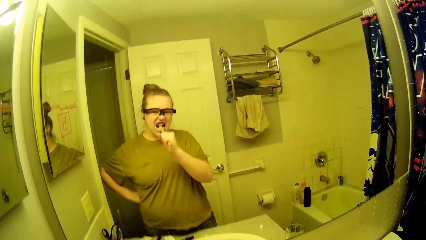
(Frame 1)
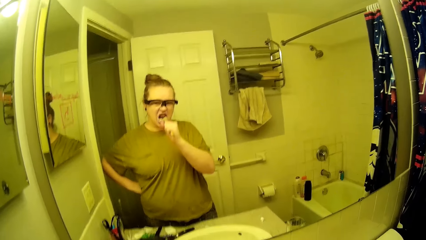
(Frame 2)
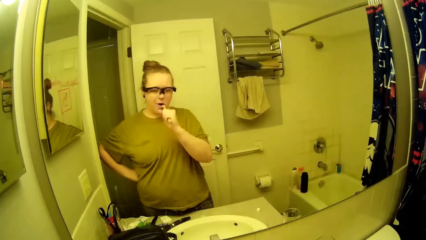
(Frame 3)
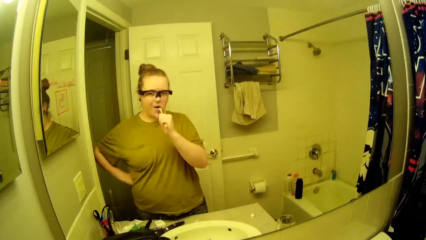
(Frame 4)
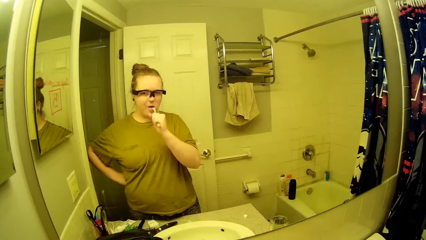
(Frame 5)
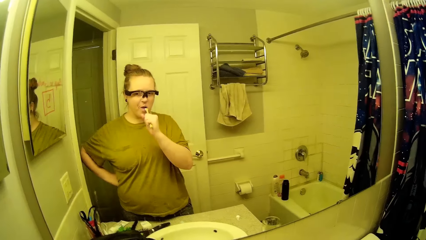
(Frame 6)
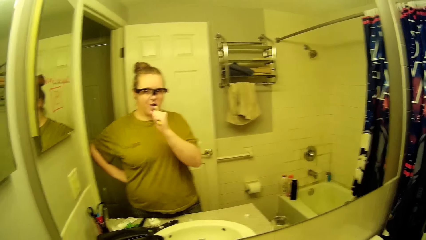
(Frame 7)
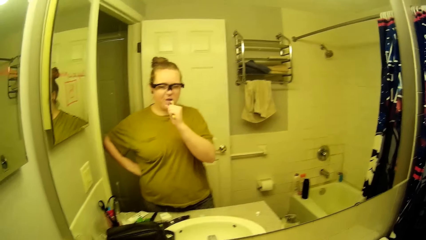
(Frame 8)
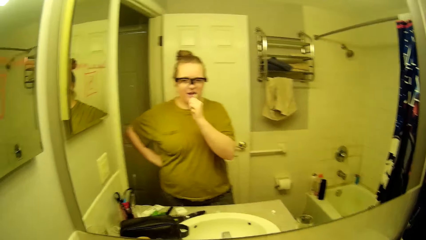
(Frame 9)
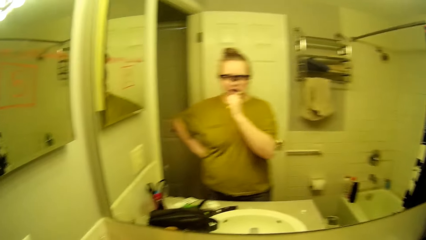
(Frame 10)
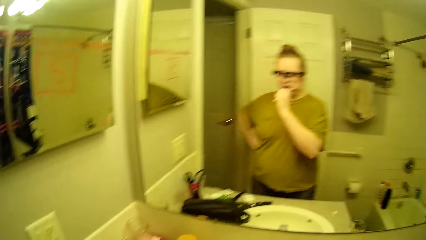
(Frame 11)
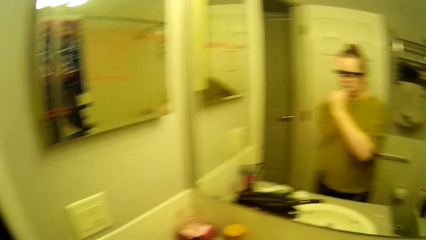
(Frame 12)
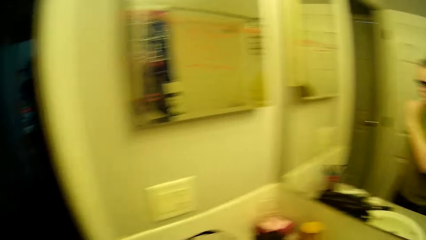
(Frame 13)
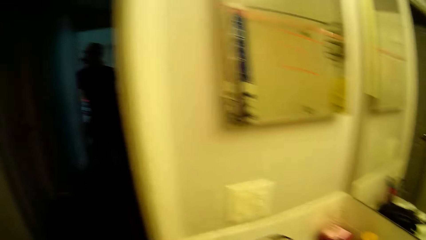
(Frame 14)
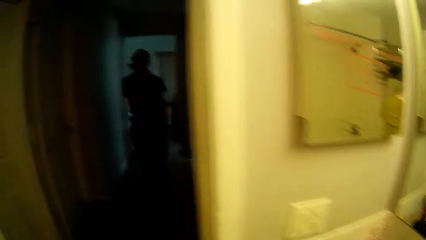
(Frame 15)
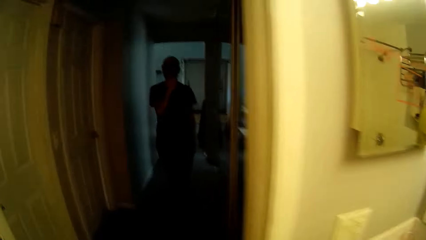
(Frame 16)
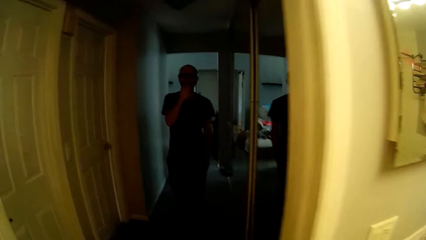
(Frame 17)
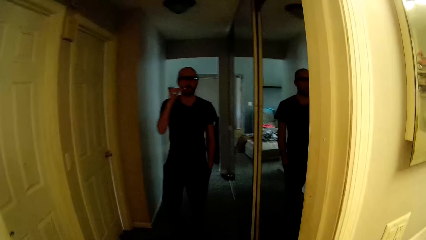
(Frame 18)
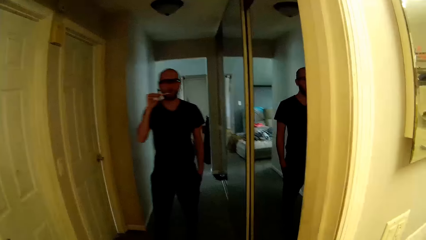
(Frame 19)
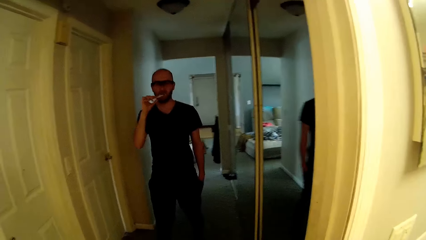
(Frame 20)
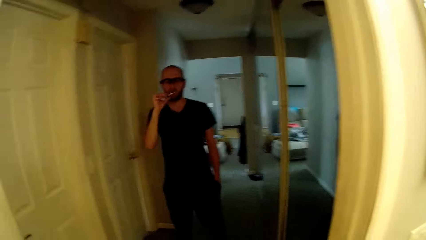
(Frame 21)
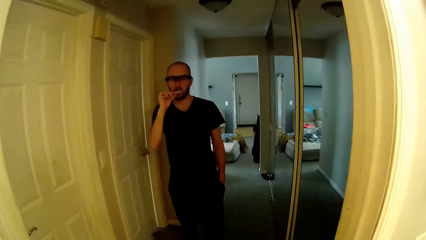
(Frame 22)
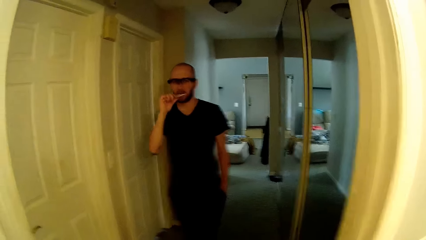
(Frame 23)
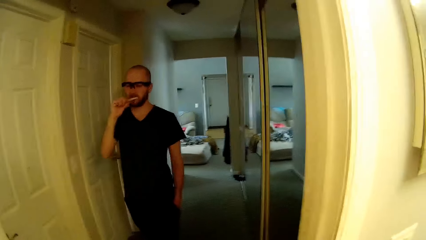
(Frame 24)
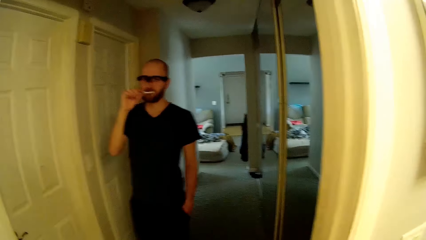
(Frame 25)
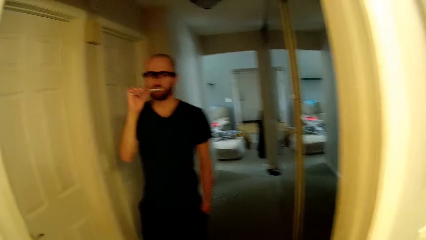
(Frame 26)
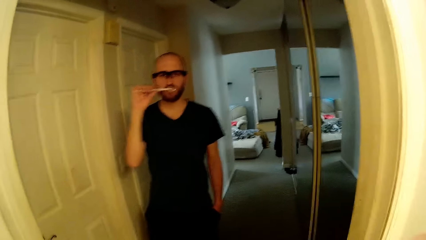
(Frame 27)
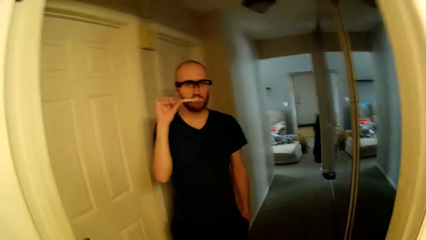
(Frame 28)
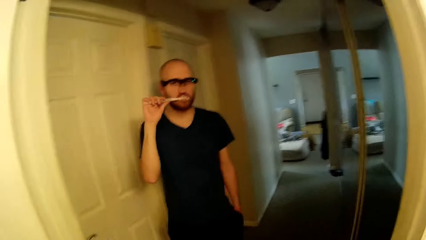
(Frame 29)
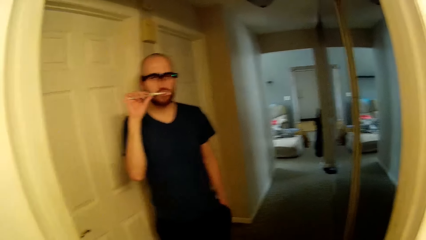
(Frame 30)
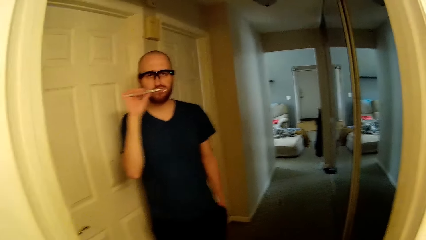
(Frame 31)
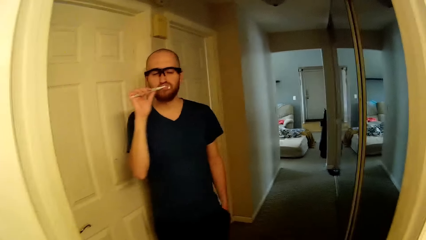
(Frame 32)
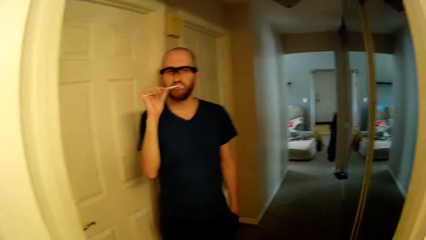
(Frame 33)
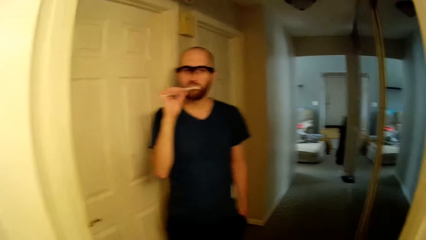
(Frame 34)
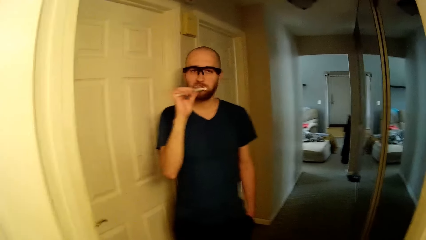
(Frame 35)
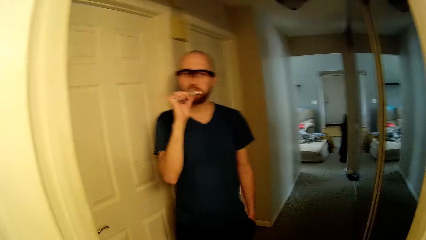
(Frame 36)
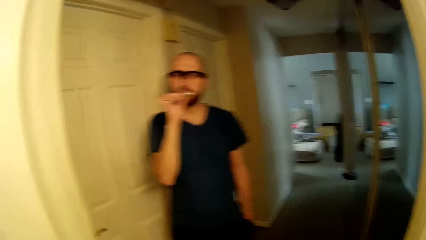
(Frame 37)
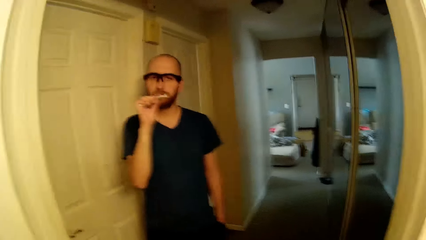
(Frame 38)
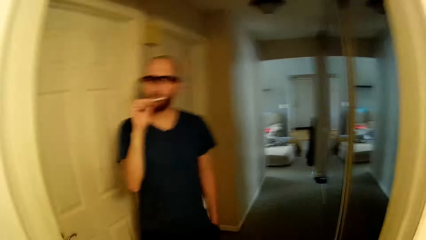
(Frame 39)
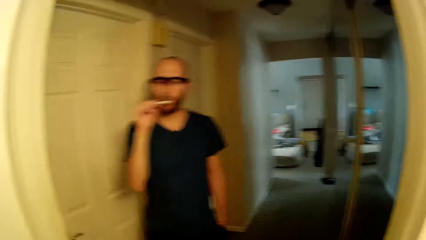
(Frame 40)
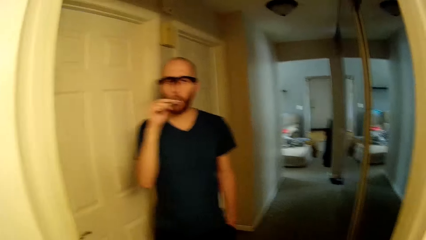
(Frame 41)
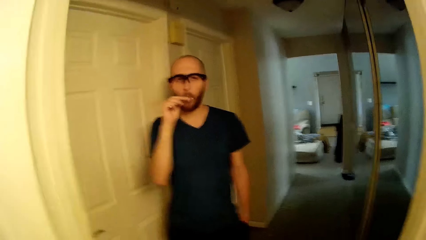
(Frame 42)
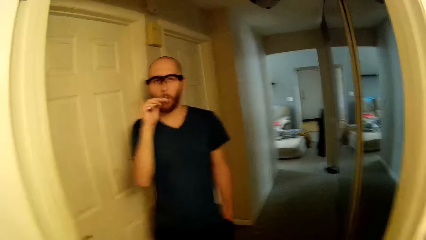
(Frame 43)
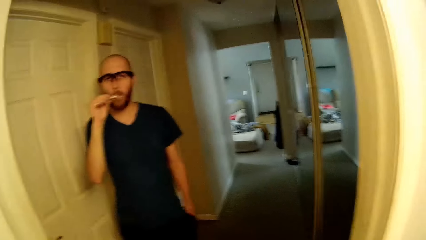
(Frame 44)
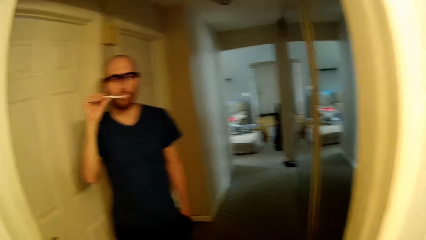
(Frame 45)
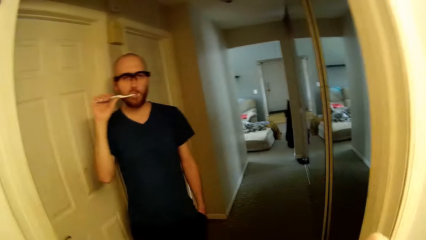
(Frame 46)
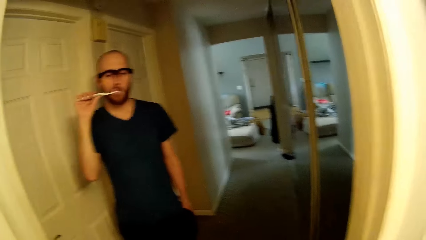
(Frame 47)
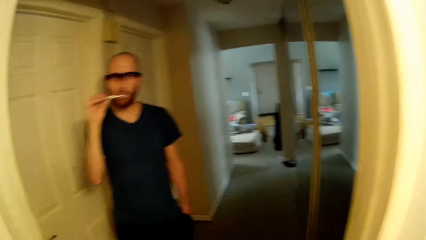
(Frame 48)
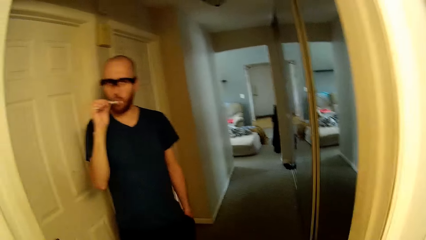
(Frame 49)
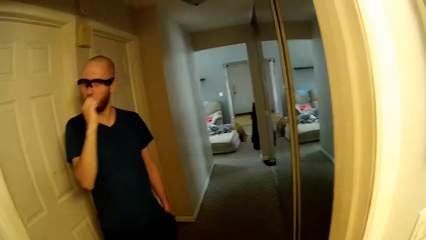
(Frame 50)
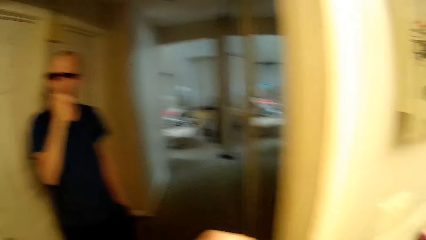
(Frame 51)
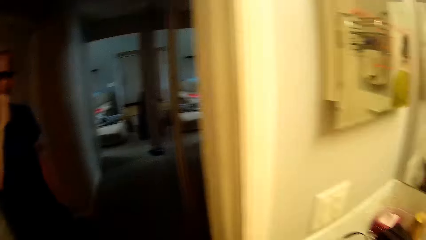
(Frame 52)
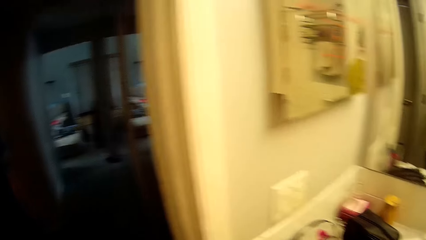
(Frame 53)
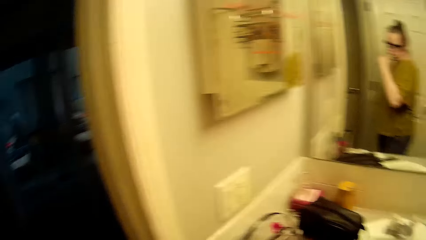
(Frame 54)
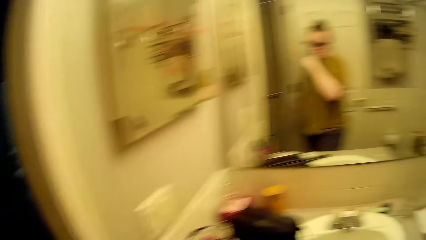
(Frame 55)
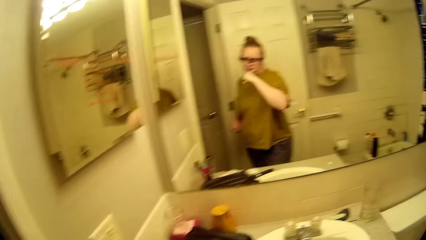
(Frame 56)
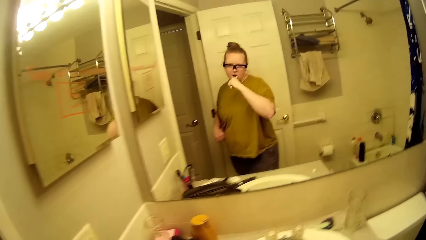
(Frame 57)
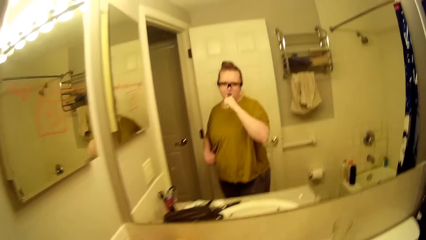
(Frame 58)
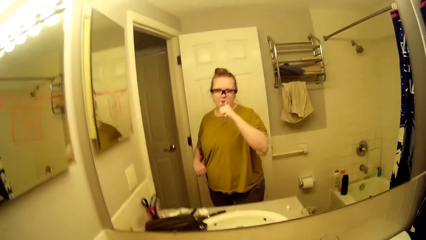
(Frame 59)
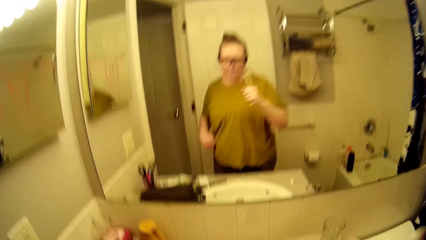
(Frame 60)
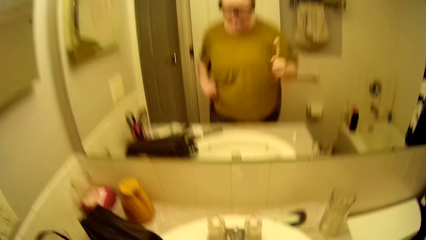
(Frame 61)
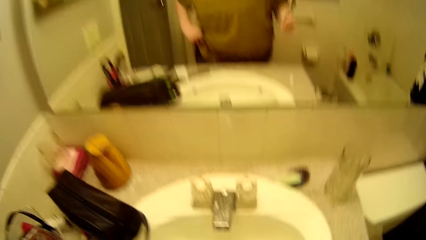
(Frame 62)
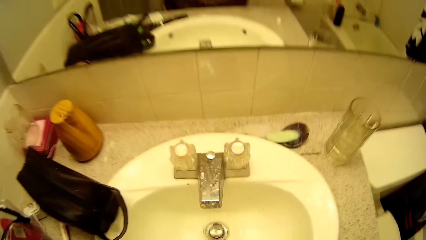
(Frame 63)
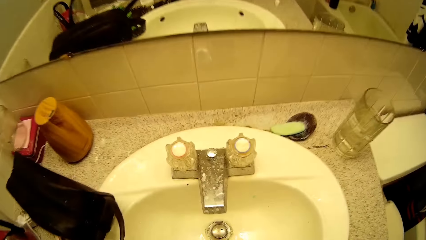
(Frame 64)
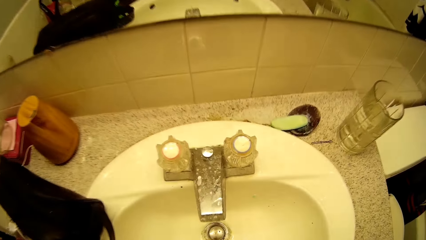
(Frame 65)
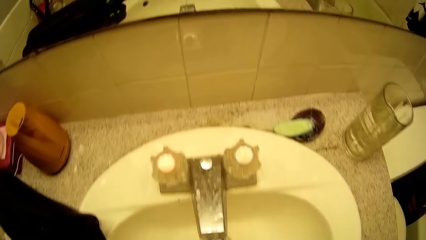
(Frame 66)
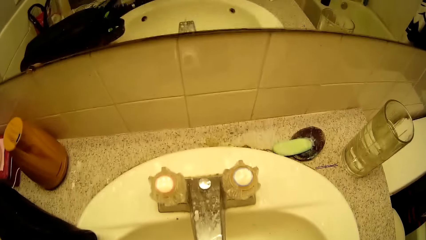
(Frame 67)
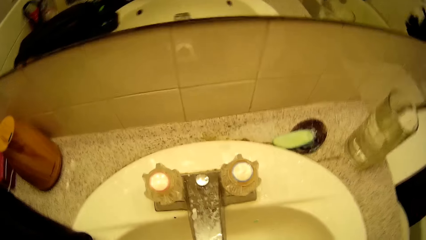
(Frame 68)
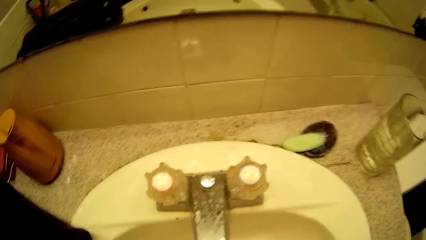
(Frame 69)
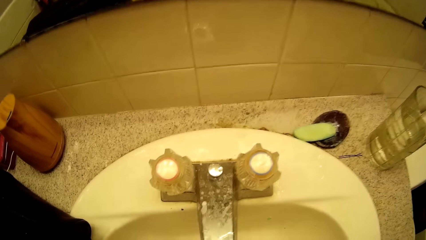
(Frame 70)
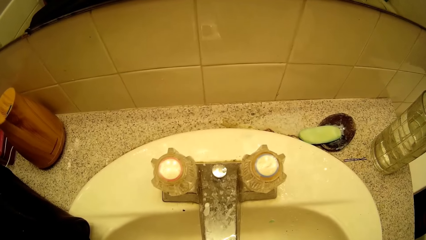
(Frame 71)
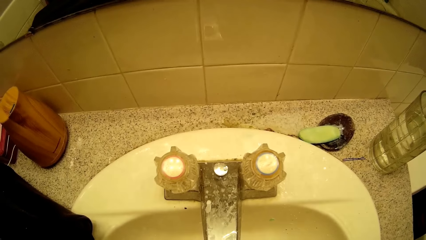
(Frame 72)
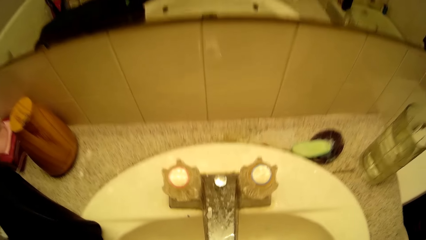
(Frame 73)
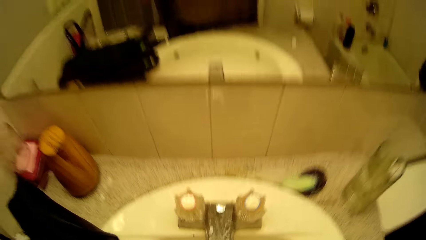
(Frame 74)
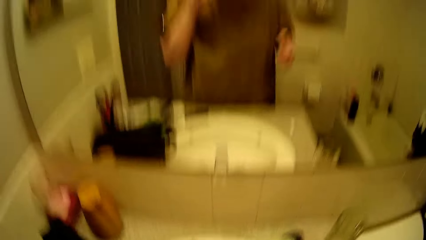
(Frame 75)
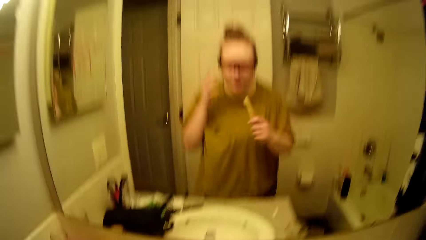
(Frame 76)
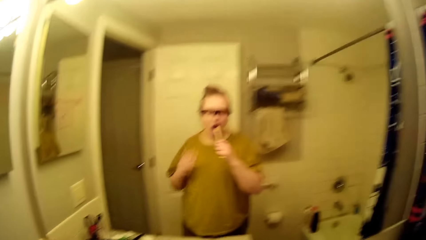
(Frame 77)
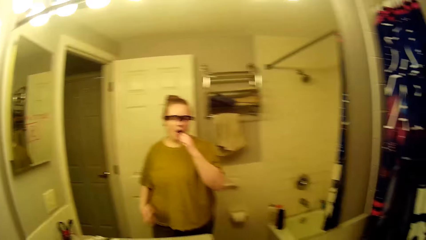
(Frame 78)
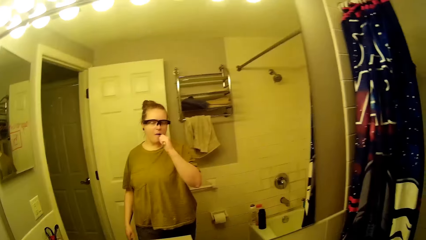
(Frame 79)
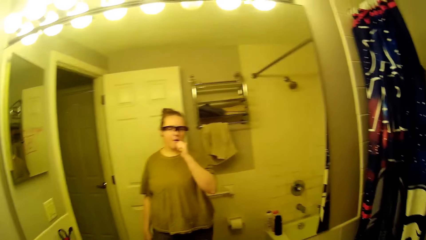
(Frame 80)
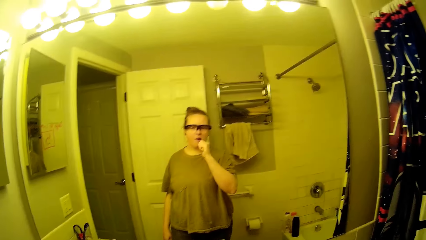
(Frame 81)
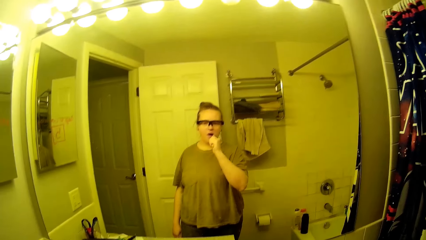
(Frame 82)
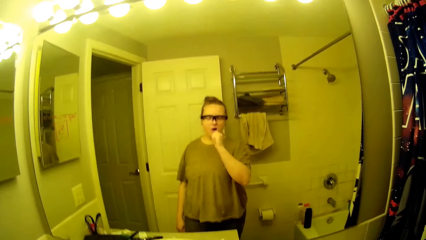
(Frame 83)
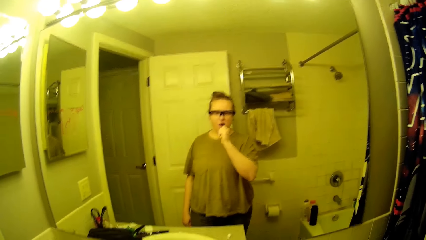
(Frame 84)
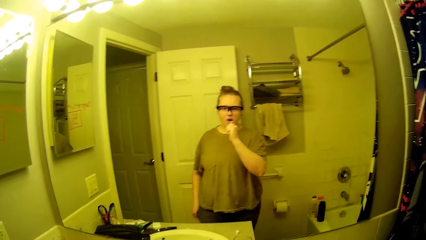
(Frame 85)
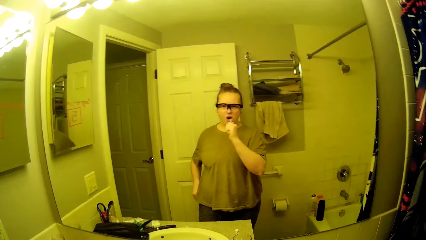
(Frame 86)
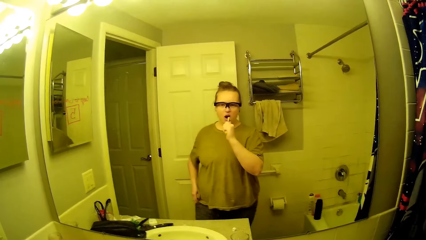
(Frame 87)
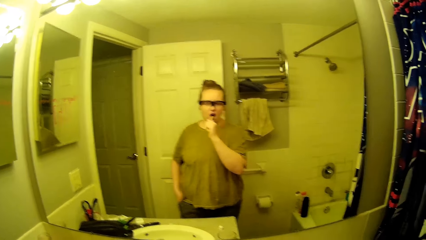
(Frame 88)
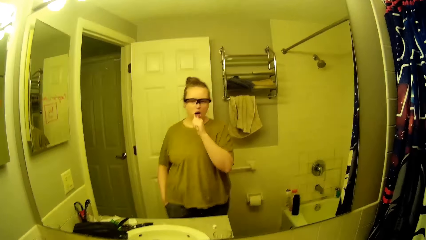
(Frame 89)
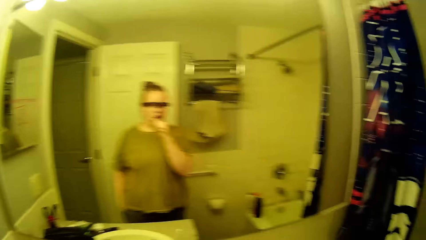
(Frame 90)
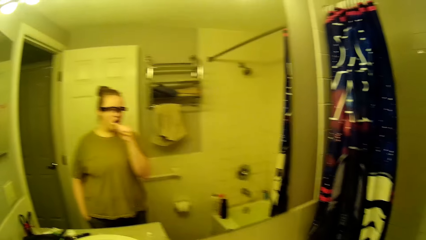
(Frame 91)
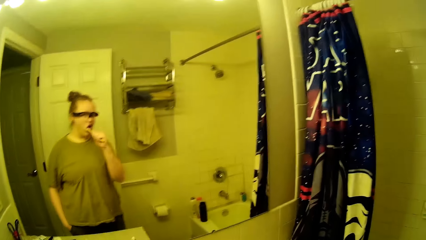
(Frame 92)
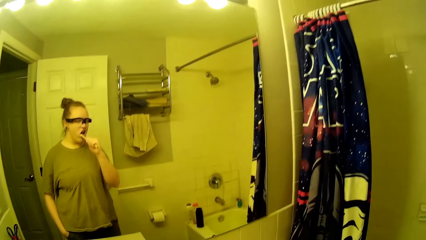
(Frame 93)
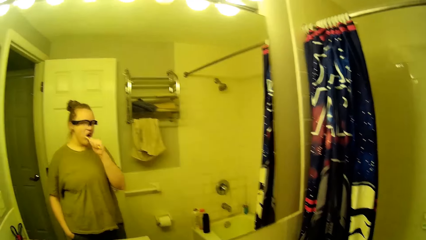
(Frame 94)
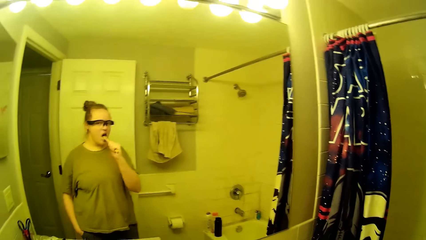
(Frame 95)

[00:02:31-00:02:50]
A man walks towards the bathroom. The man brushes his teeth. The camera wearer moves towards the sink. She brushes her teeth.
